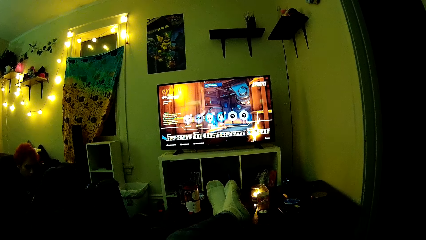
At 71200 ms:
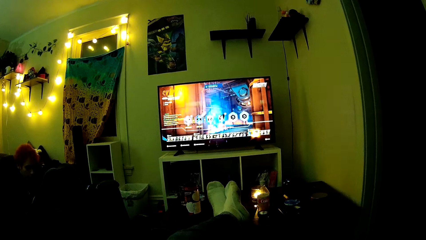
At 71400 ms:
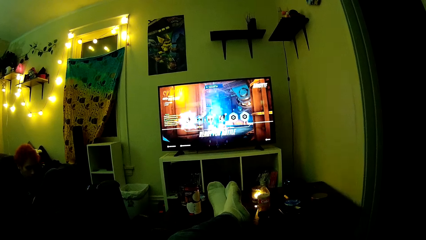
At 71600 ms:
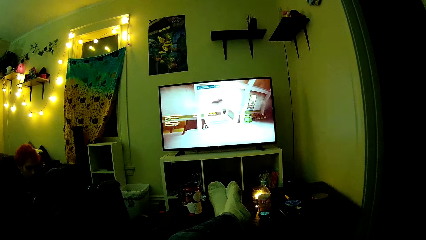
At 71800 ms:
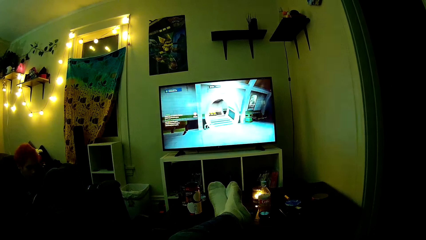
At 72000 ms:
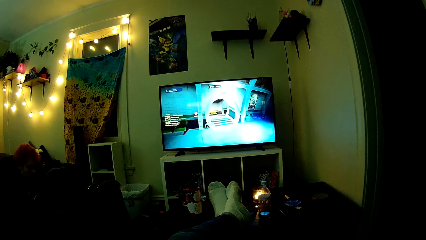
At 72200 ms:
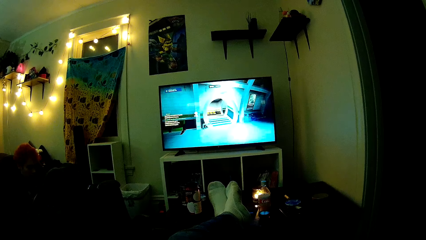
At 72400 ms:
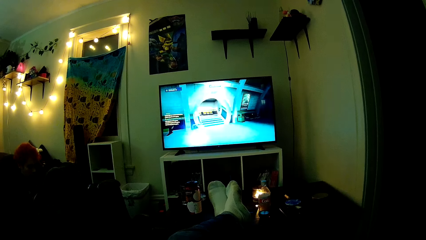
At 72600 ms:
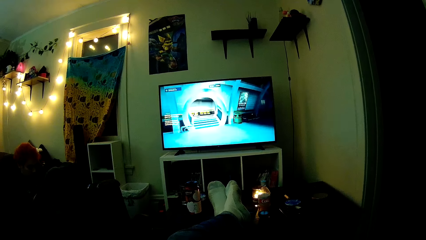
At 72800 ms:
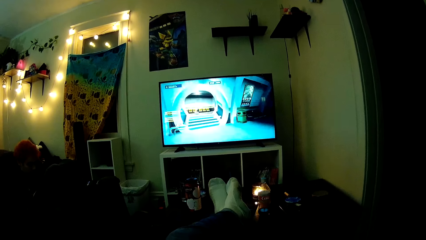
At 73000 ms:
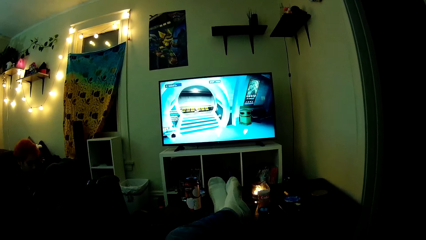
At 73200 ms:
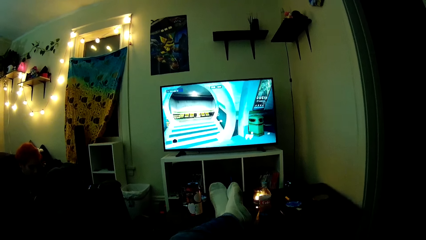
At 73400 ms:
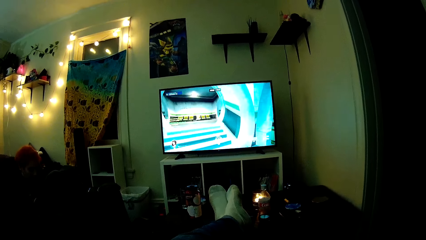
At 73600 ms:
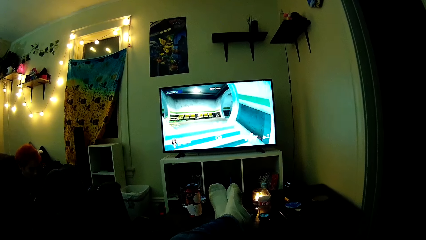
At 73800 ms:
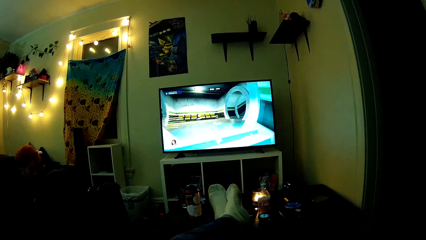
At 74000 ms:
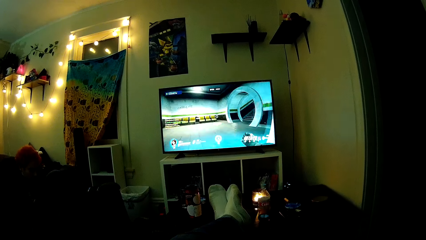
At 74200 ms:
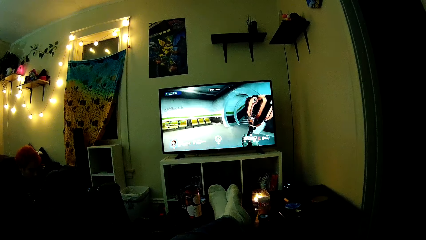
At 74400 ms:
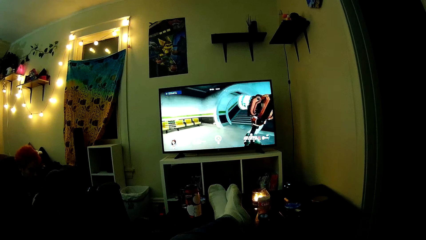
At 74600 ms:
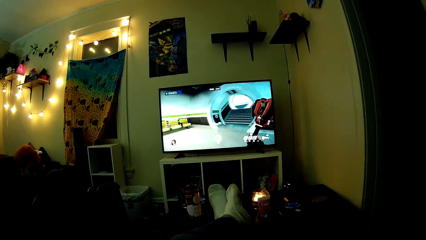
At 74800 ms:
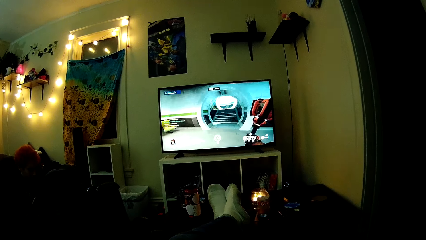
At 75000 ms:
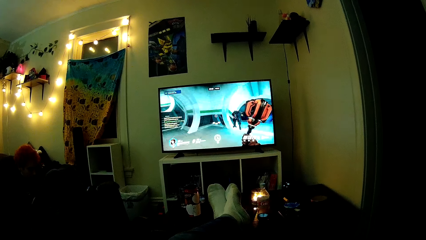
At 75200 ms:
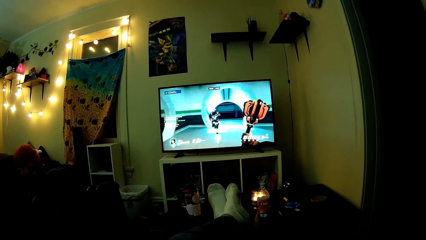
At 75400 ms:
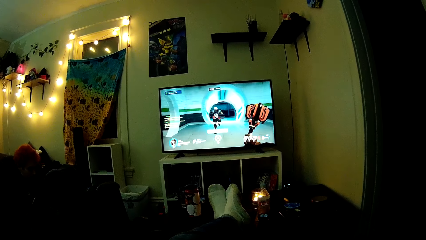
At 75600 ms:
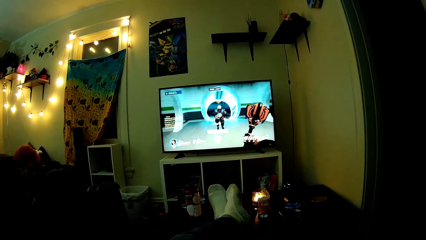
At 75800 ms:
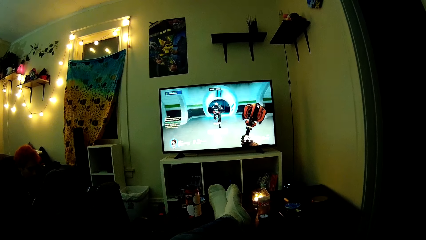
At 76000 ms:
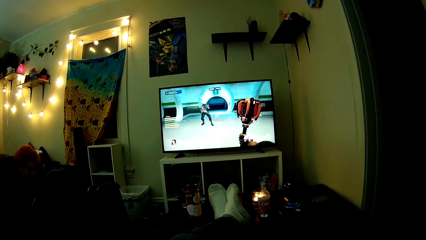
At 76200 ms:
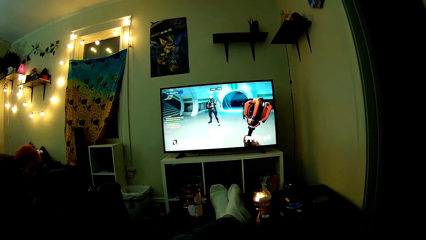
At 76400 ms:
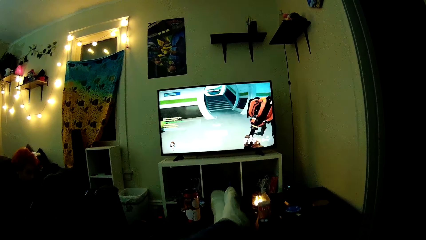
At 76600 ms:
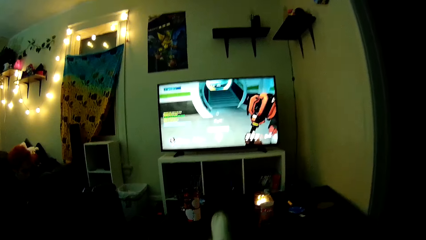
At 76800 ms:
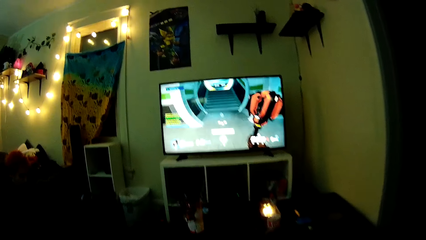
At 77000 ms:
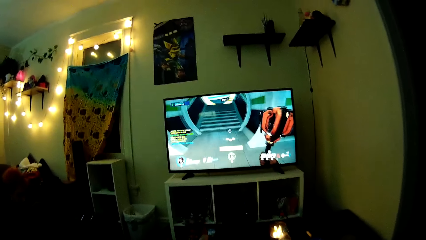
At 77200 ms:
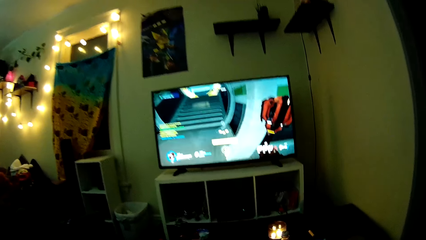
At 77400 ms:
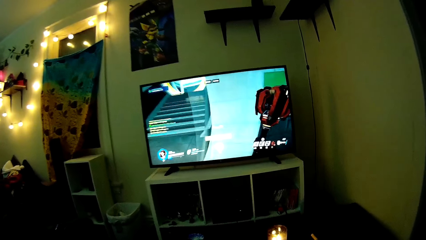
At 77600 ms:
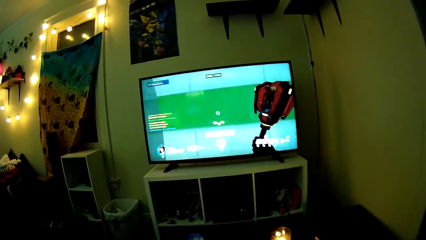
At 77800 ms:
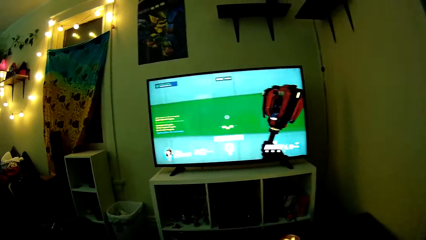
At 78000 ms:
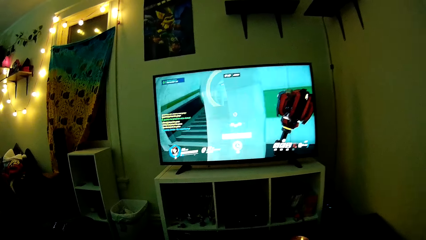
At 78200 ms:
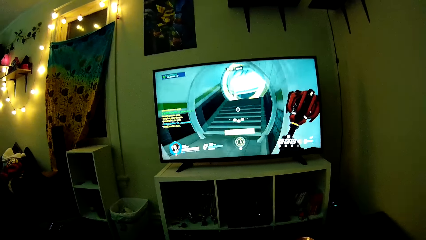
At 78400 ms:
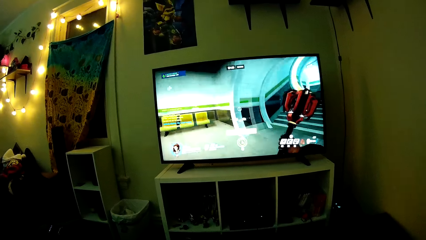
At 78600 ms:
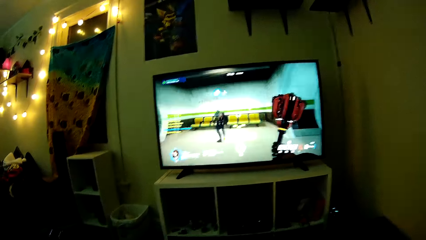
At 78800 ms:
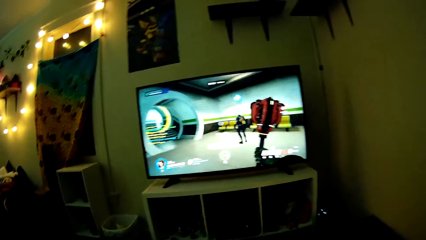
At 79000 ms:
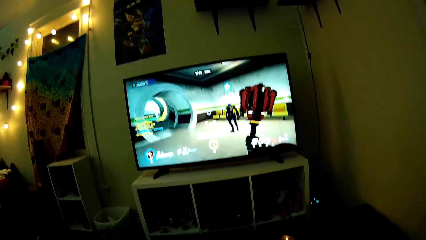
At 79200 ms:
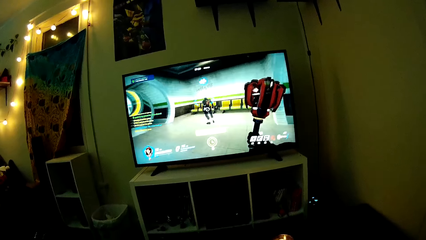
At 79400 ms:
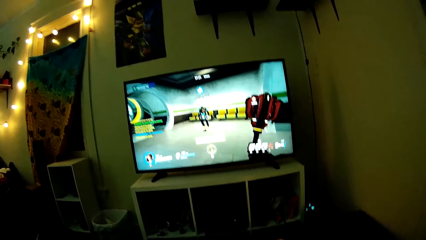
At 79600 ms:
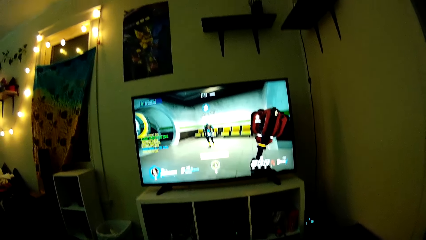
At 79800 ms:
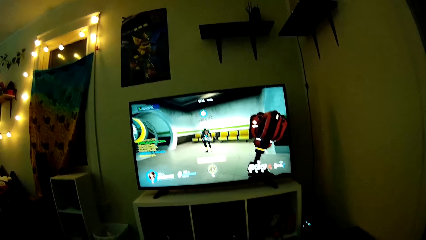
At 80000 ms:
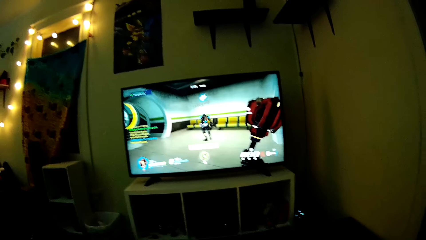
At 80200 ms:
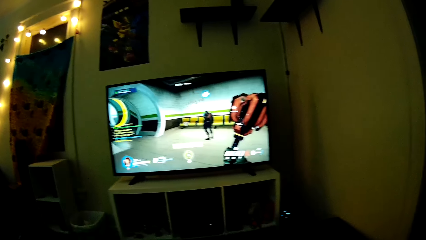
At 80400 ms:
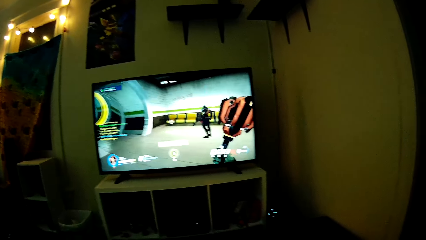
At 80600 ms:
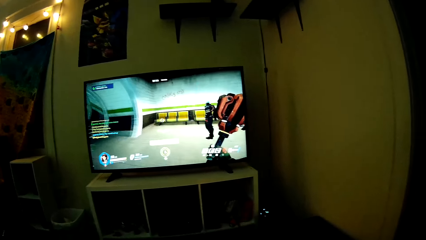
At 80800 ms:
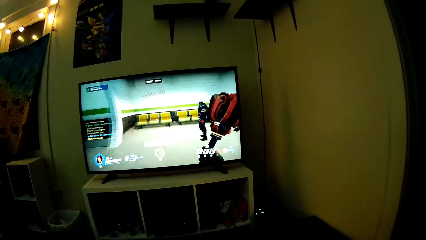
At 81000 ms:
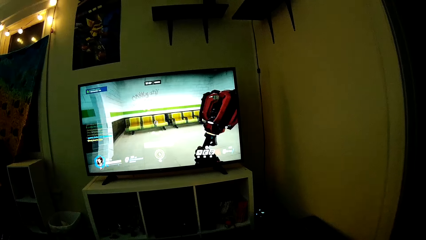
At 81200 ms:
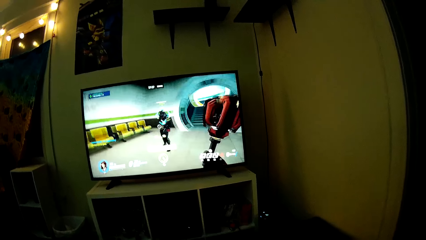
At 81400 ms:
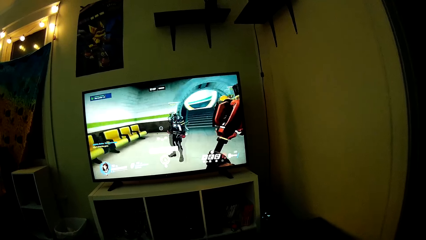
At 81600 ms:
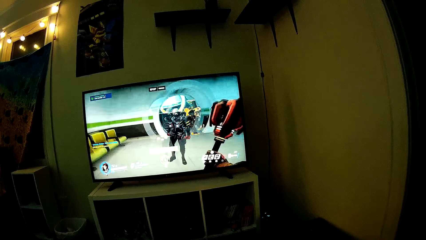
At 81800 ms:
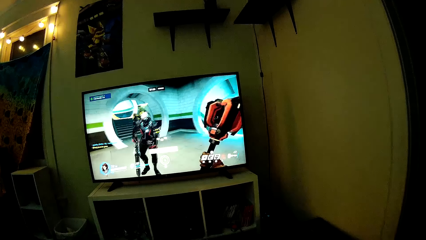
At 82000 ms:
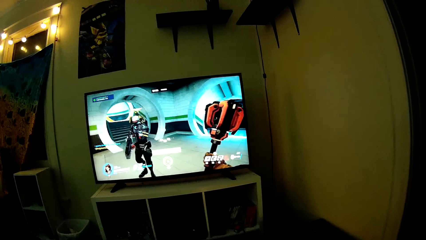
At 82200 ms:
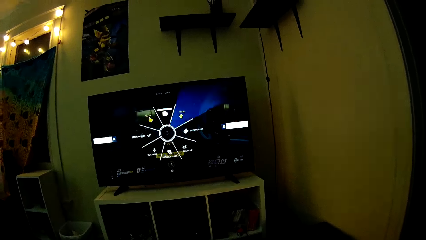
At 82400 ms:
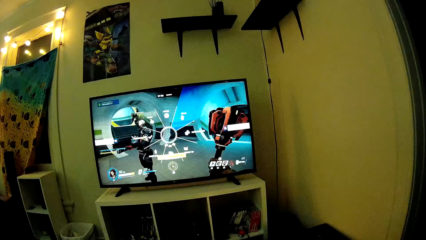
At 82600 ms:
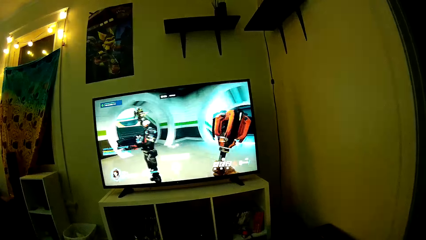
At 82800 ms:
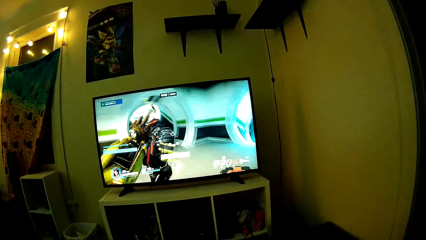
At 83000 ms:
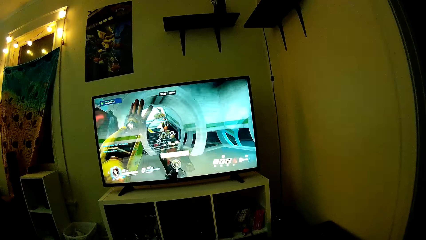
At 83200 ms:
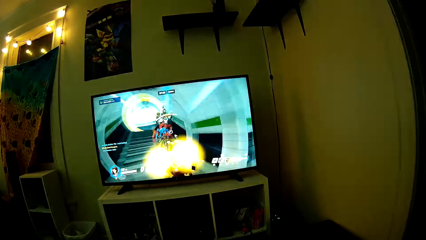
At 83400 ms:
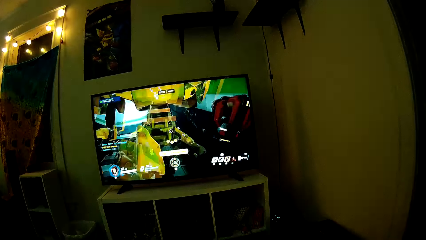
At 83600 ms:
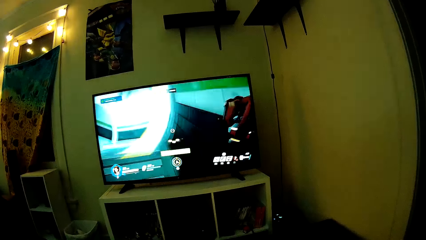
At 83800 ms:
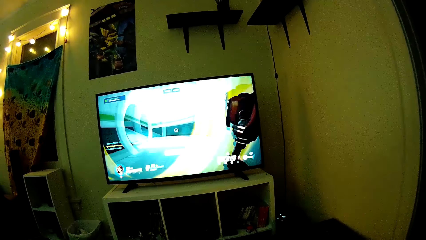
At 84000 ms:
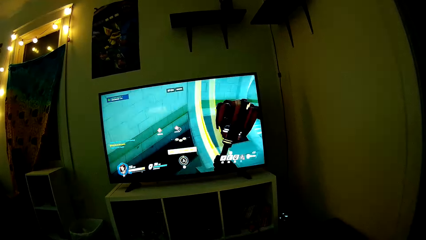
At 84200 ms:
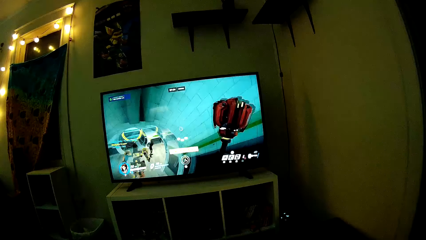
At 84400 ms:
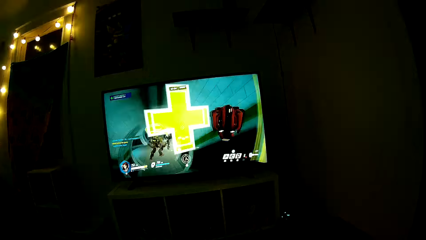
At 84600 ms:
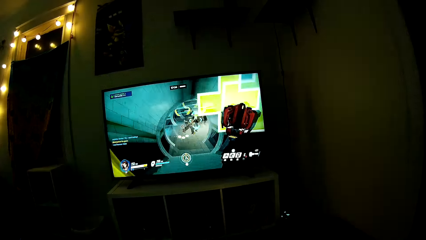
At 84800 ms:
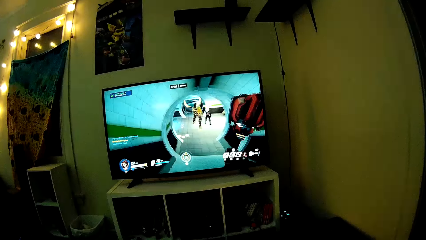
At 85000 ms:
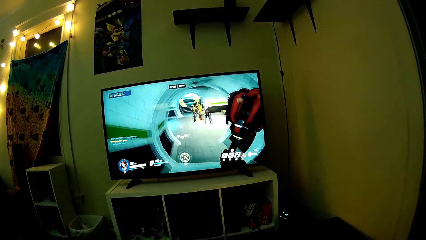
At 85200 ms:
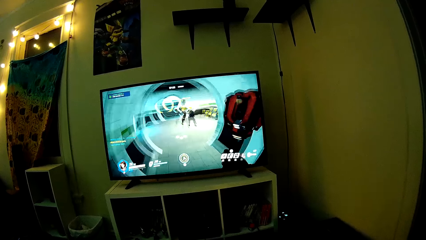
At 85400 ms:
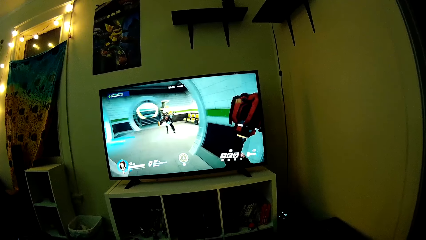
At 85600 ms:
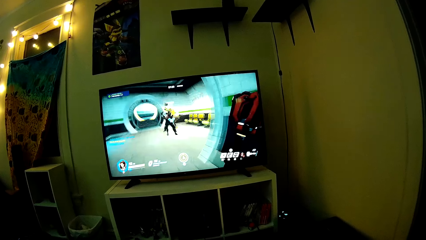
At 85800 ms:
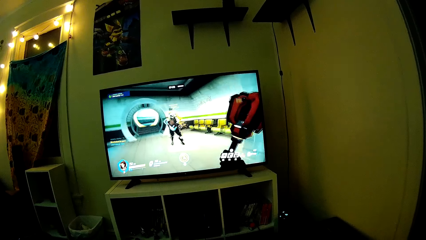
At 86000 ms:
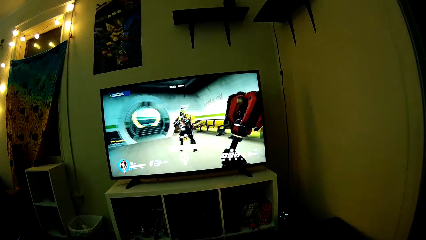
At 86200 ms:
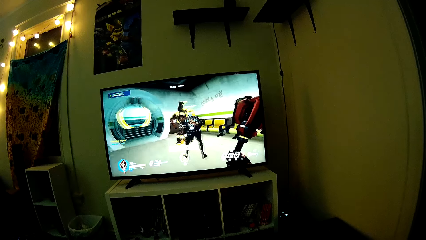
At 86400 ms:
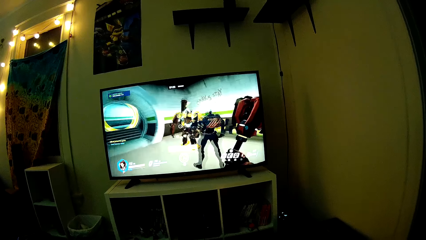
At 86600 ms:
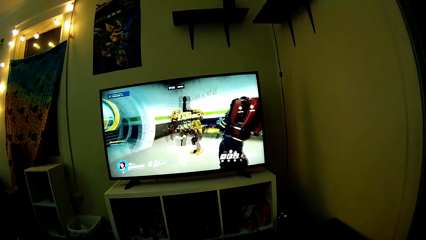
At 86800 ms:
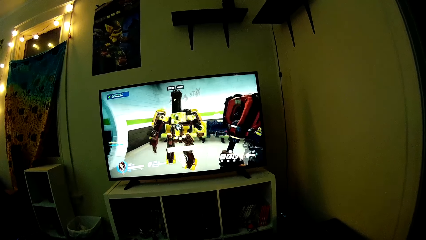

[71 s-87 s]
The camera wearer plays PlayStation TV. The man plays PlayStation TV. The camera wearer plays PlayStation TV.
